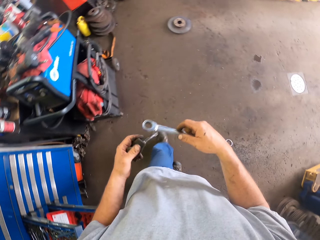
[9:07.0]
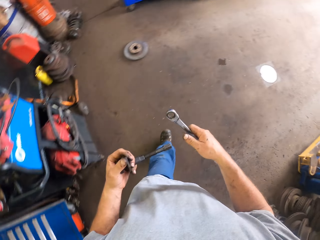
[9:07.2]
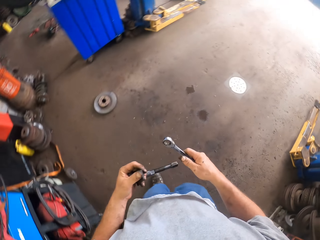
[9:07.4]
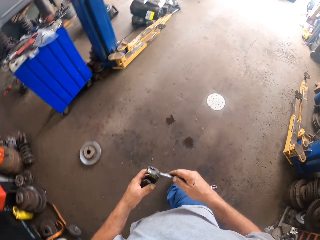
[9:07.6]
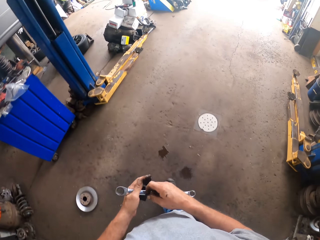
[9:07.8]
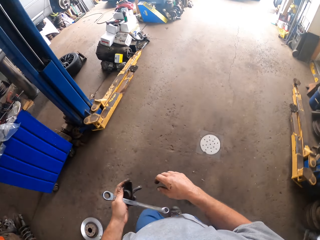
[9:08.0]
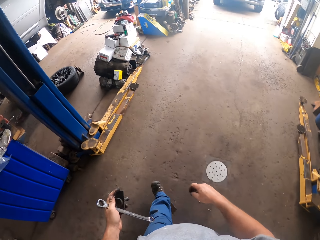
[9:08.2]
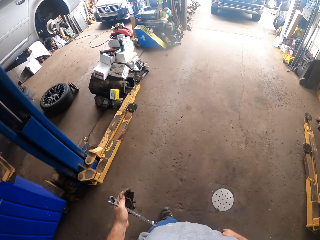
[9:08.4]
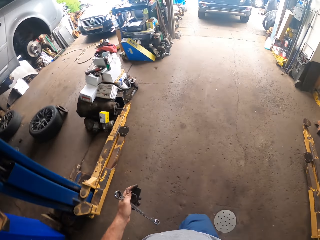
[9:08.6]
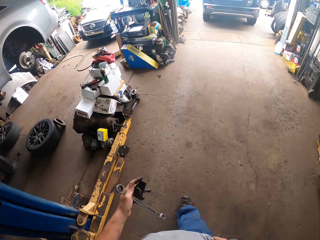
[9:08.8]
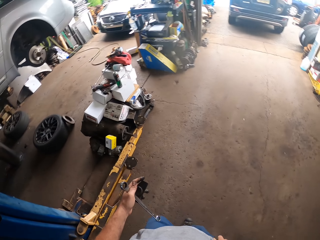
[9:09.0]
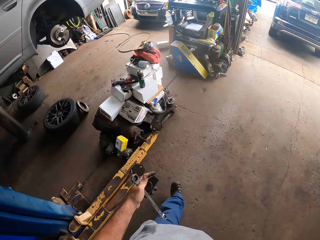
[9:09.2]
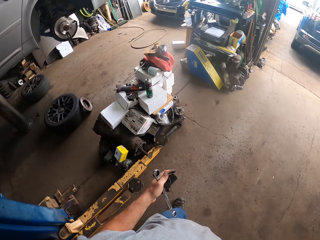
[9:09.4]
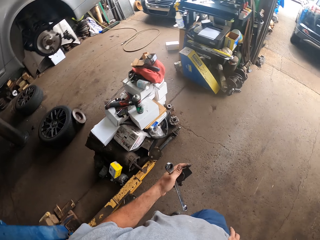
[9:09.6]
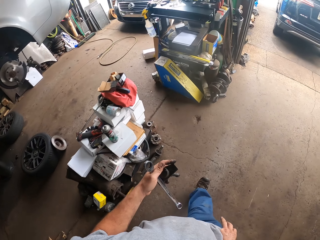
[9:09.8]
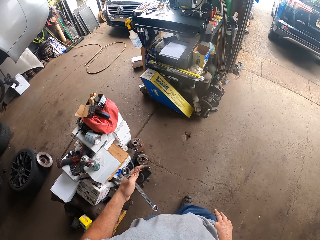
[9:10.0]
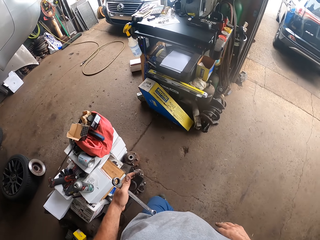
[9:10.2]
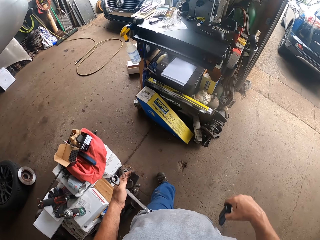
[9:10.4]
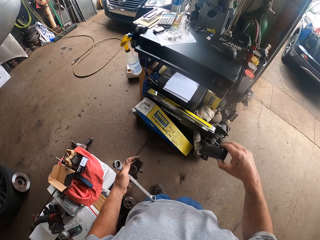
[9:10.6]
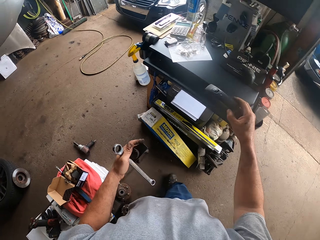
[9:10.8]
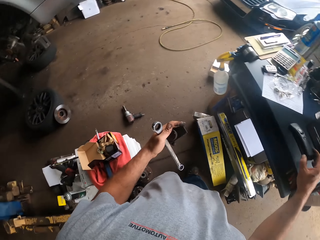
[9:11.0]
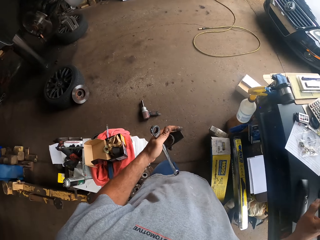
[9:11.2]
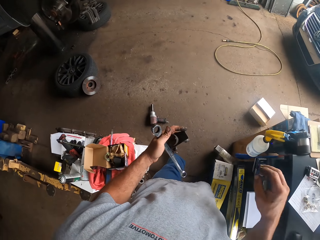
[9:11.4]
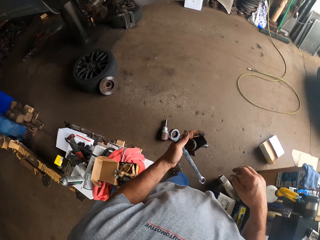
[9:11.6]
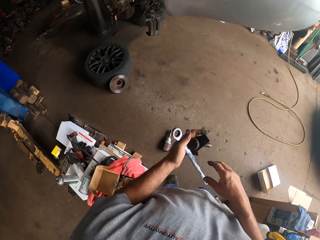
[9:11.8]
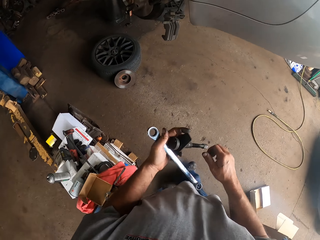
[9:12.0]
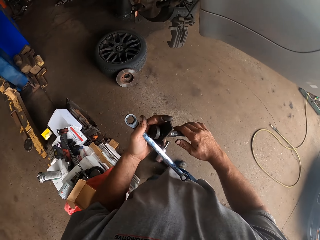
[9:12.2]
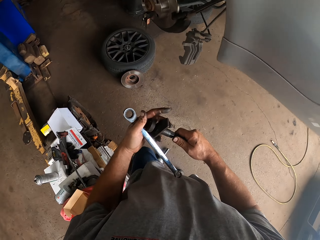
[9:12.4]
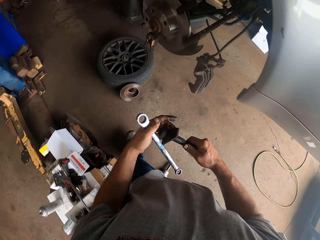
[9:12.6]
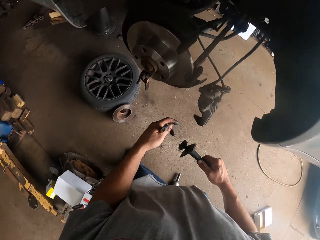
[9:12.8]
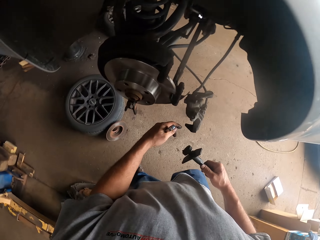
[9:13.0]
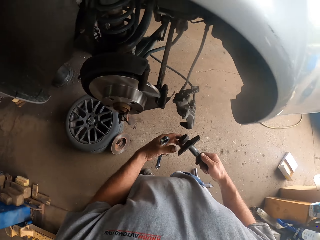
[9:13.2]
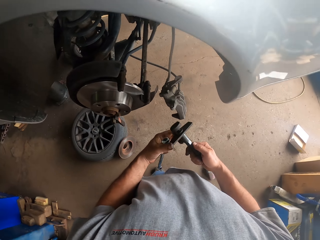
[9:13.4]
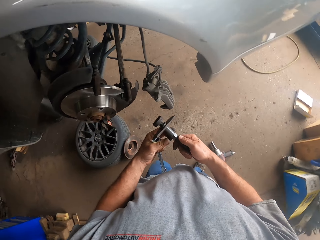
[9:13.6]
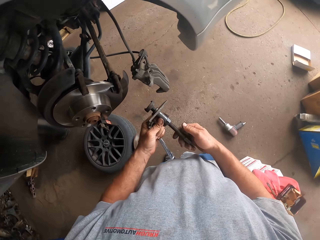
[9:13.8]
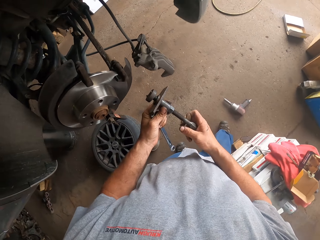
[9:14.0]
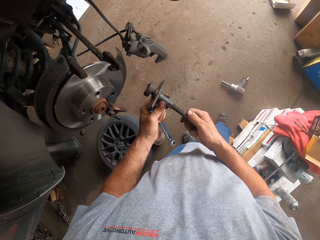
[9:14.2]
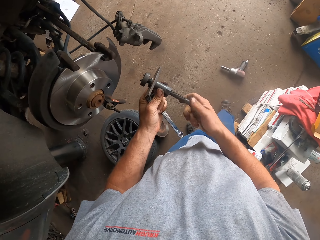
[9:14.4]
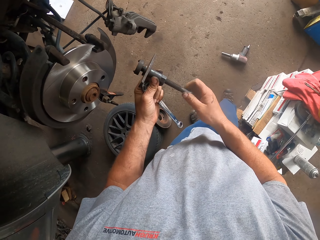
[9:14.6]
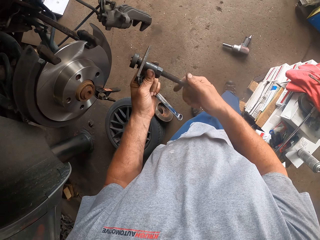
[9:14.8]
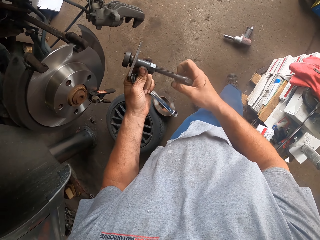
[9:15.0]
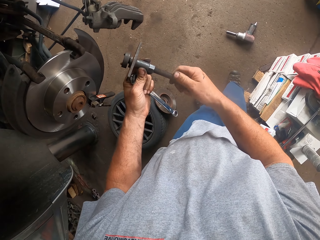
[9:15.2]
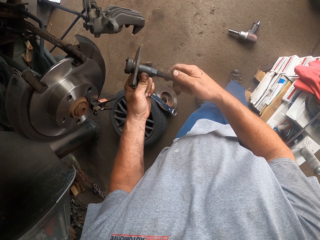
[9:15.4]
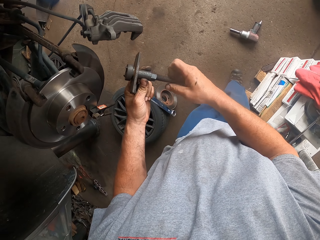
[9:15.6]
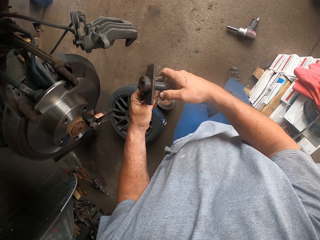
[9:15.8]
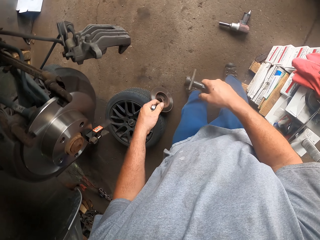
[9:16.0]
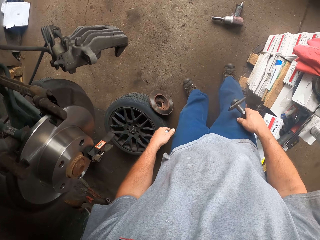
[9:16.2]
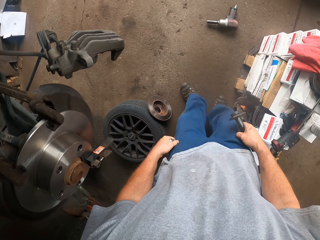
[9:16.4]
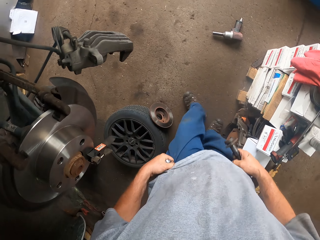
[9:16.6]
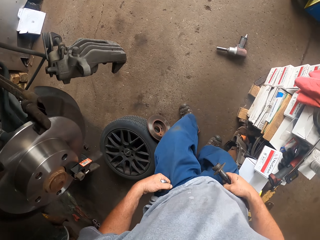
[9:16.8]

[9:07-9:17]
The camera wearer walks around. They hold a spanner. They drop something. They hold something. They twist something.

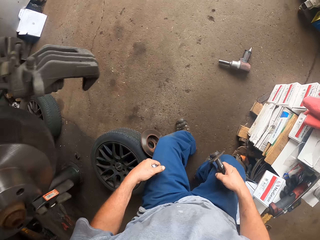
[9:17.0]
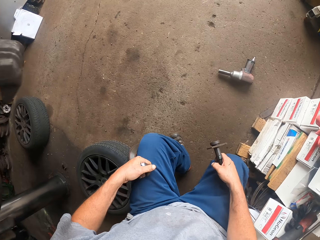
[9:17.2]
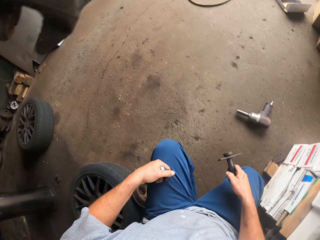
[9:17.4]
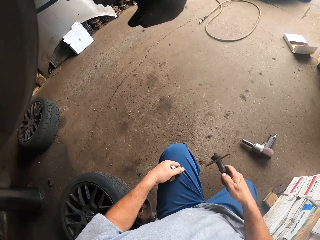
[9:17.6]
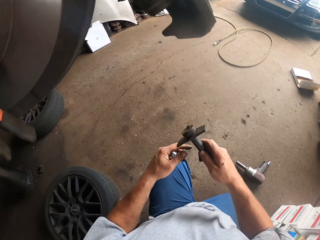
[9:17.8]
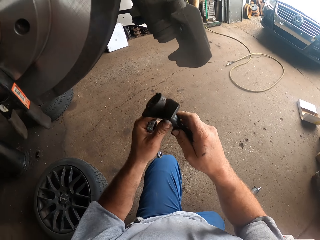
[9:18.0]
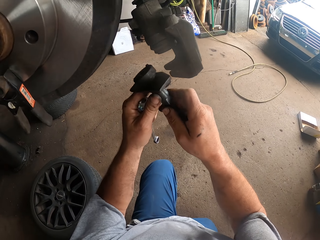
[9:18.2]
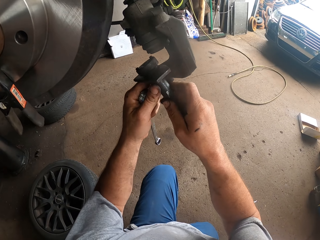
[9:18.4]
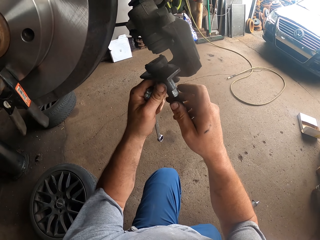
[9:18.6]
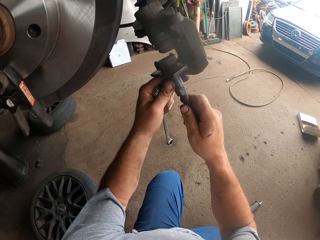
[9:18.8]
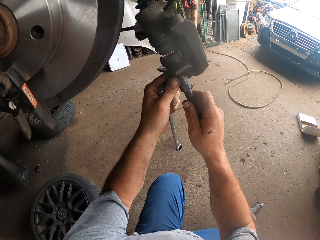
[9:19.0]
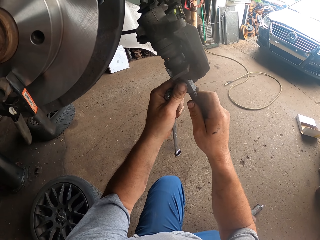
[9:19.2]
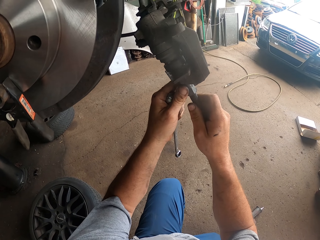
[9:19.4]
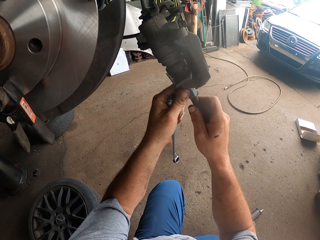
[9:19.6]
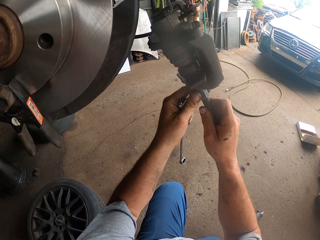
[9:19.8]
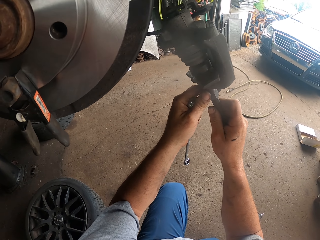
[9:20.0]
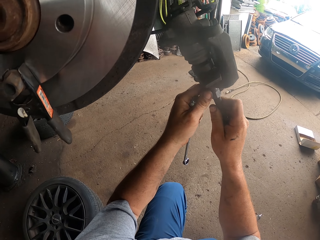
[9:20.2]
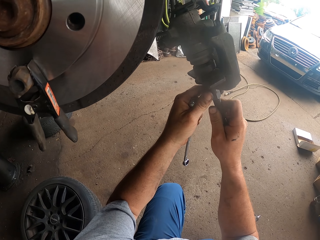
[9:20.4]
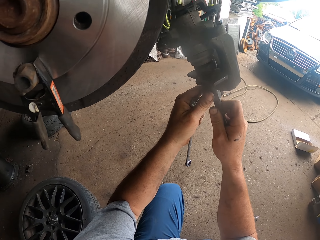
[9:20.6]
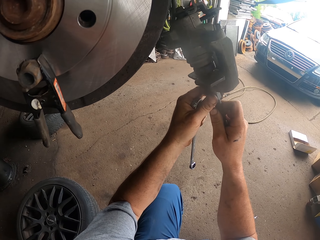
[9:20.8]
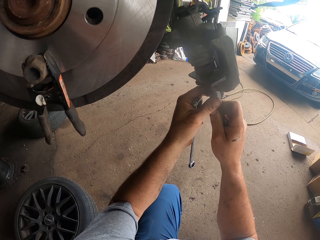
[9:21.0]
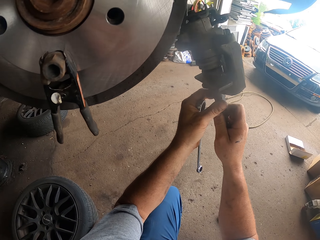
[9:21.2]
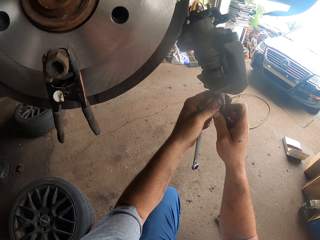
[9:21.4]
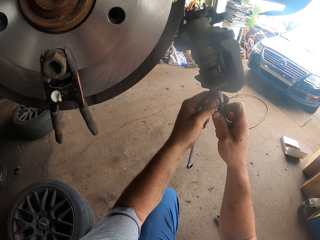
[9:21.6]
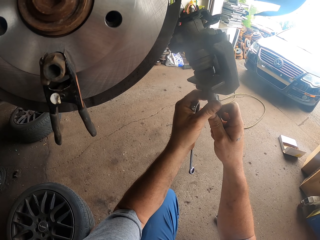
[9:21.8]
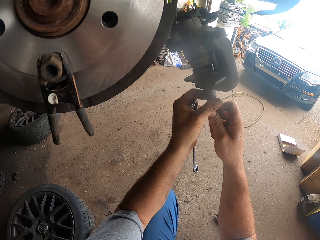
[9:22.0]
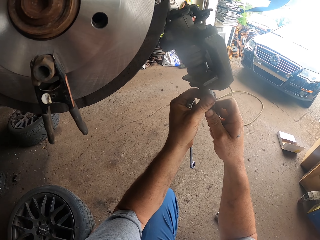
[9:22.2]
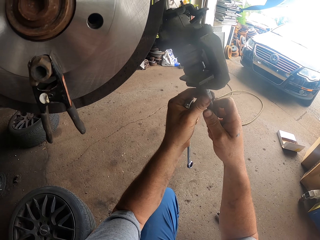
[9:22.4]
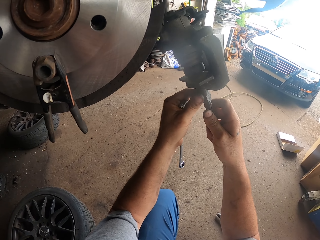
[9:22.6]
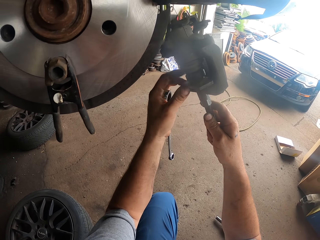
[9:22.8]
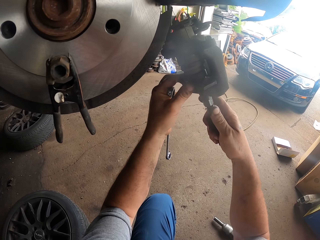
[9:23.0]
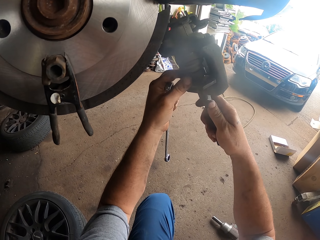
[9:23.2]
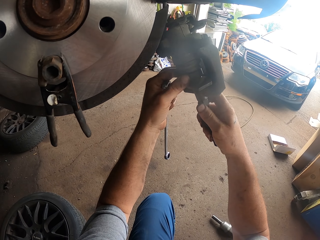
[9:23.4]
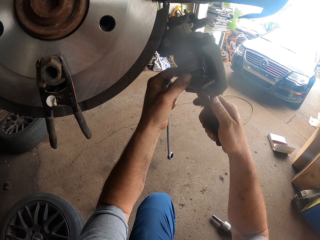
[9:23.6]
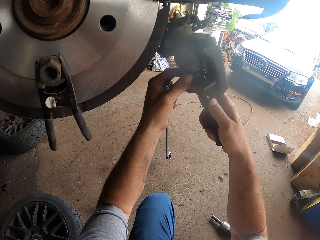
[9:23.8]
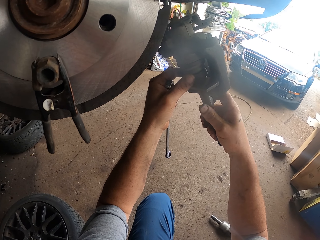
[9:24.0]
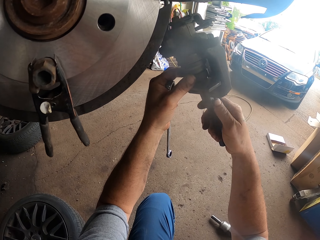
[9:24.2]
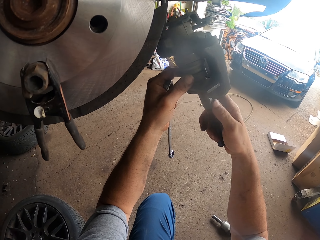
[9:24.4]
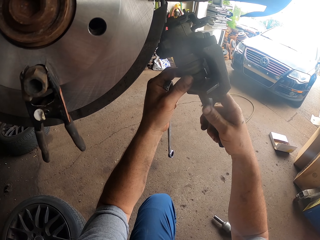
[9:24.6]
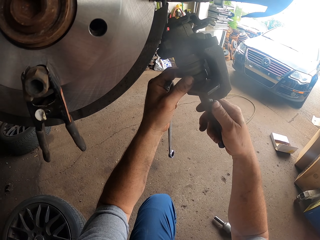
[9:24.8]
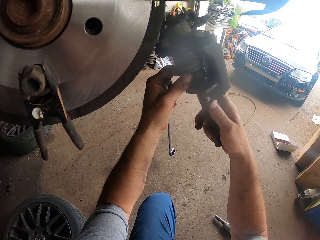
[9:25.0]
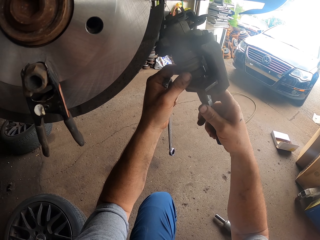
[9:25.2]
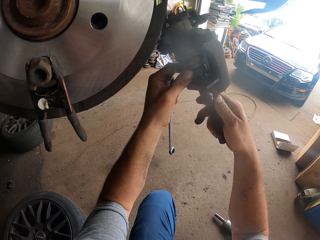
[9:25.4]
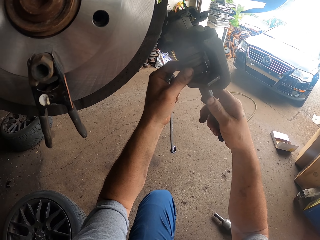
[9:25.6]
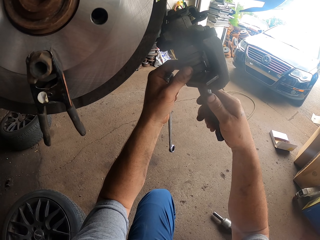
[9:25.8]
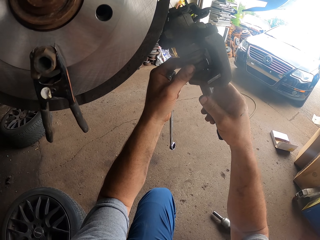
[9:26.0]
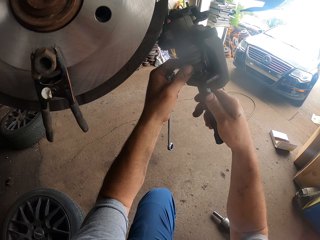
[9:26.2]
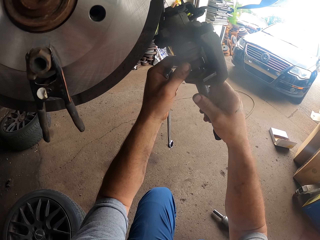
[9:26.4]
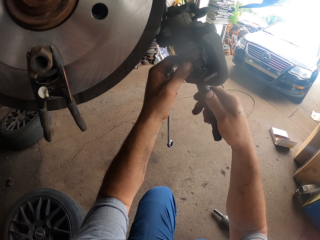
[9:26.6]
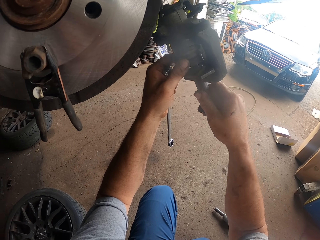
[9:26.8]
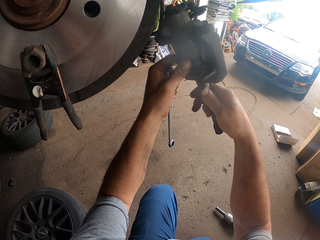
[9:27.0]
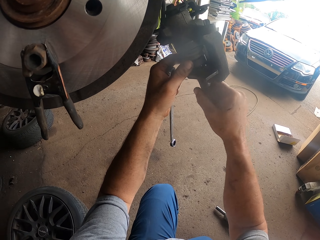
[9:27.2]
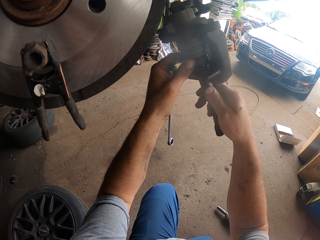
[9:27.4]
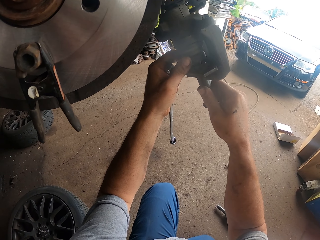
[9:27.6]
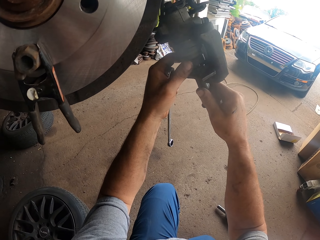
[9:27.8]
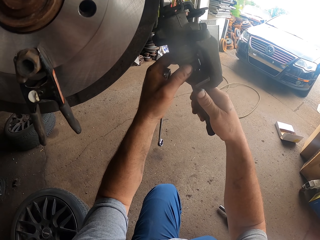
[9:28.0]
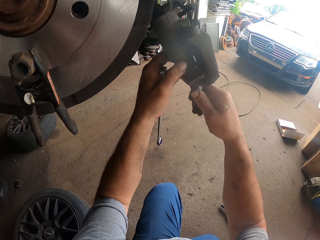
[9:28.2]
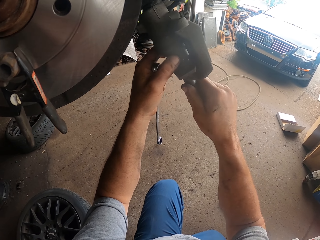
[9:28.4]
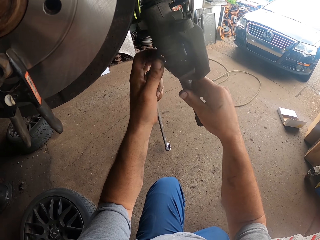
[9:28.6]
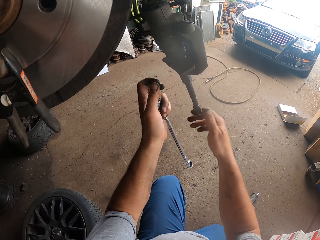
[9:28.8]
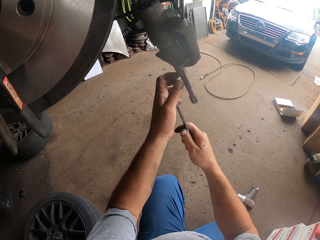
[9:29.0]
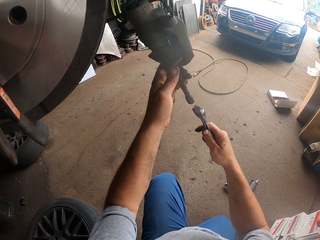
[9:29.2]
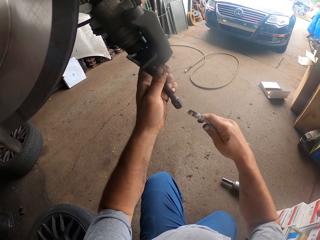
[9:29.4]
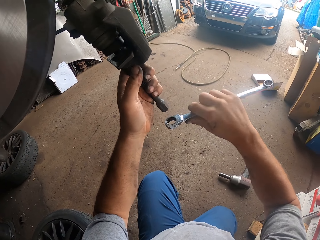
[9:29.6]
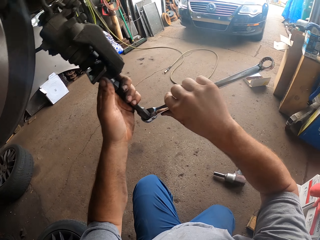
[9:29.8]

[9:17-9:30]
The camera wearer squats down. They fix a bolt in the caliper. They tighten the bolts.
